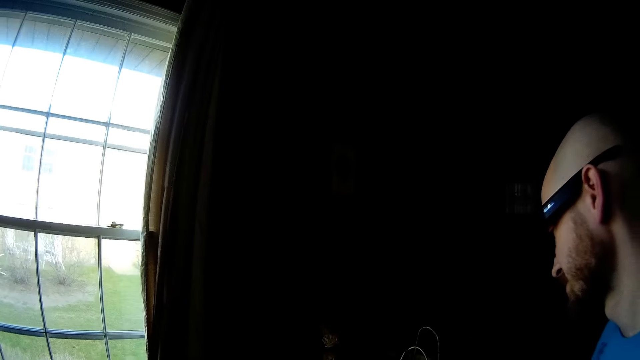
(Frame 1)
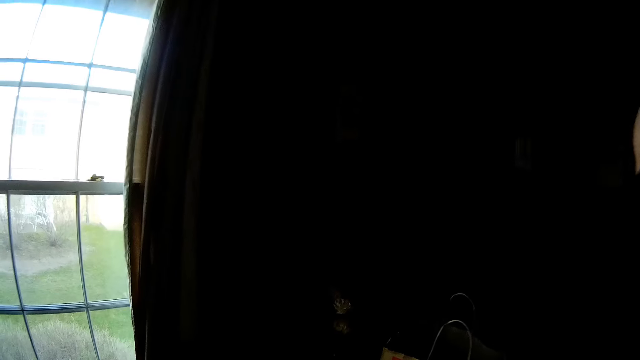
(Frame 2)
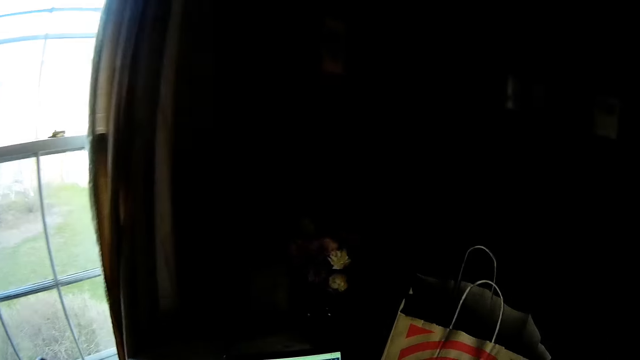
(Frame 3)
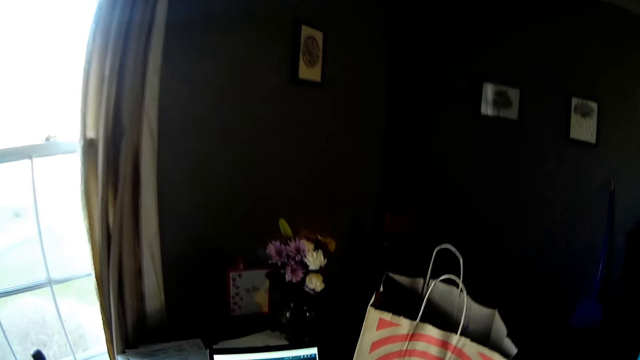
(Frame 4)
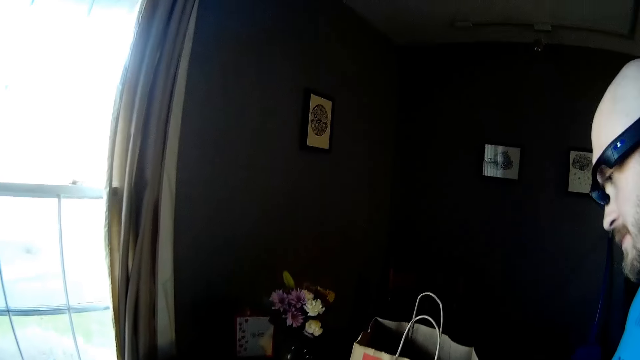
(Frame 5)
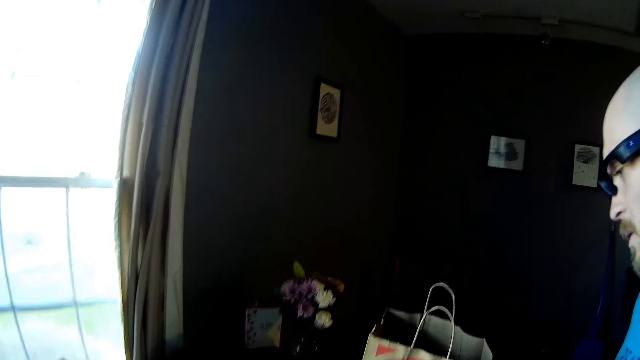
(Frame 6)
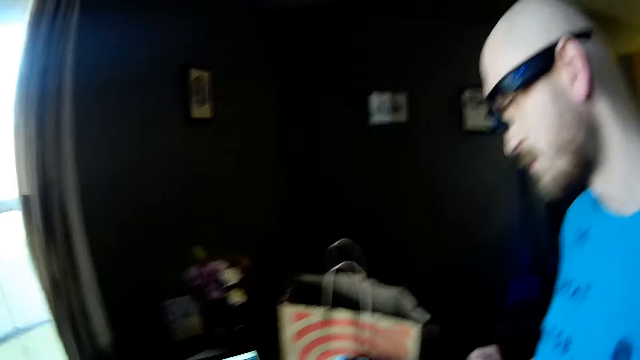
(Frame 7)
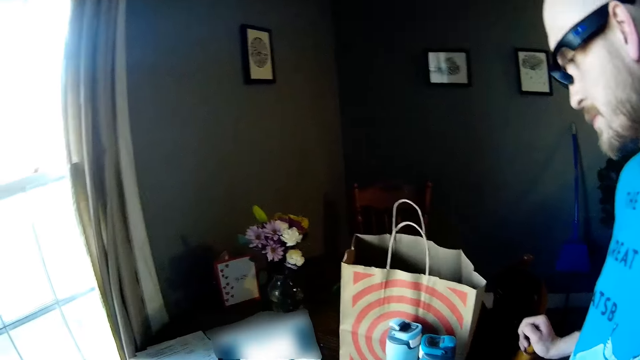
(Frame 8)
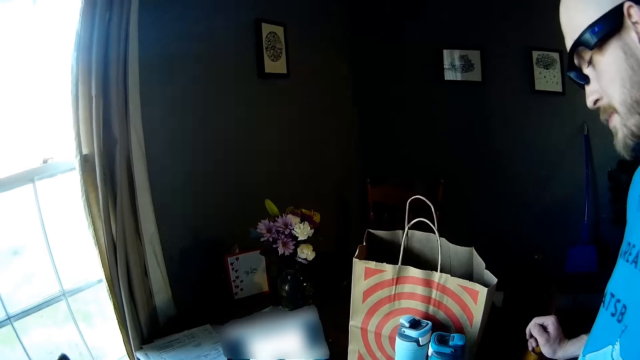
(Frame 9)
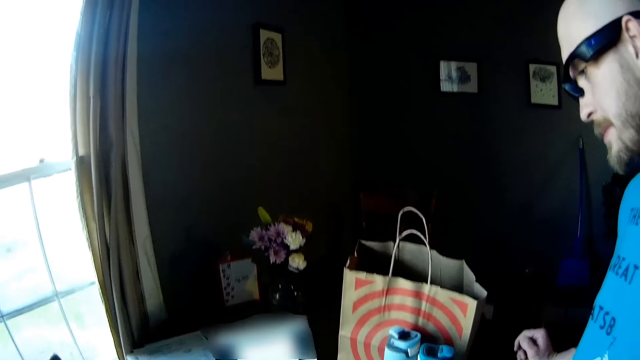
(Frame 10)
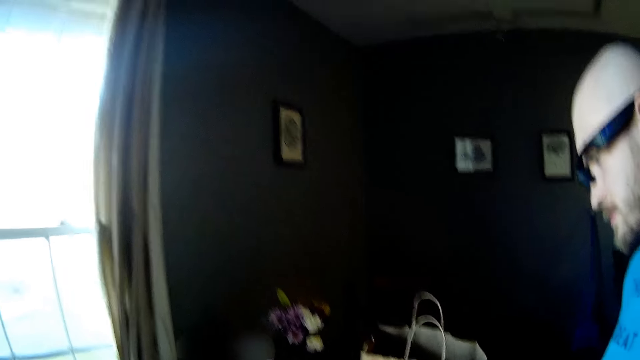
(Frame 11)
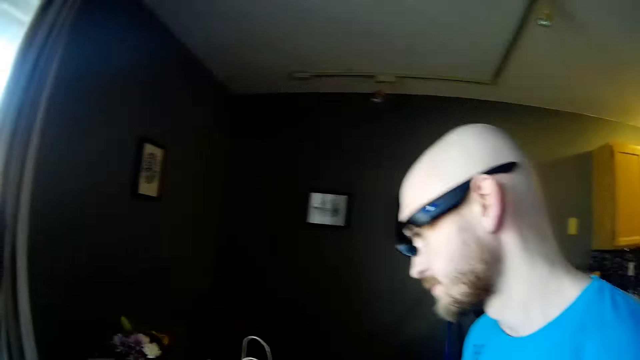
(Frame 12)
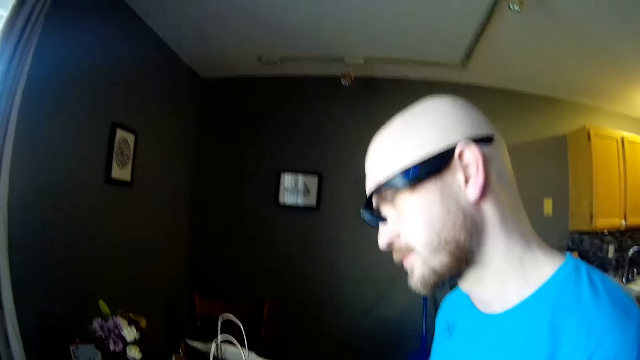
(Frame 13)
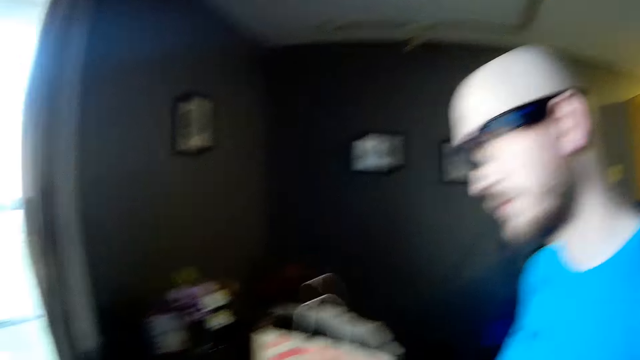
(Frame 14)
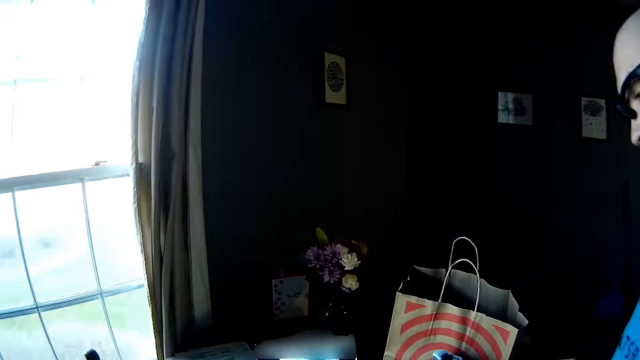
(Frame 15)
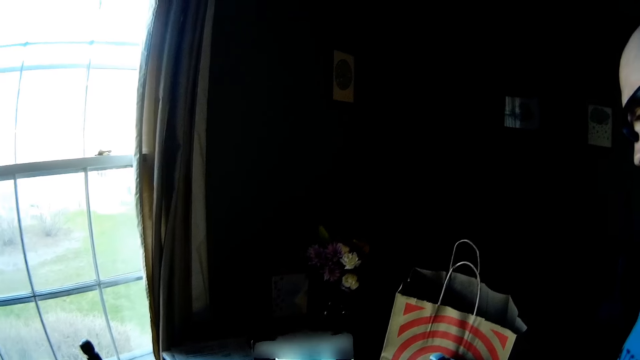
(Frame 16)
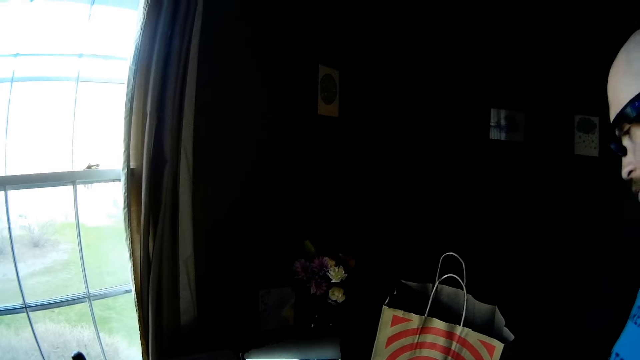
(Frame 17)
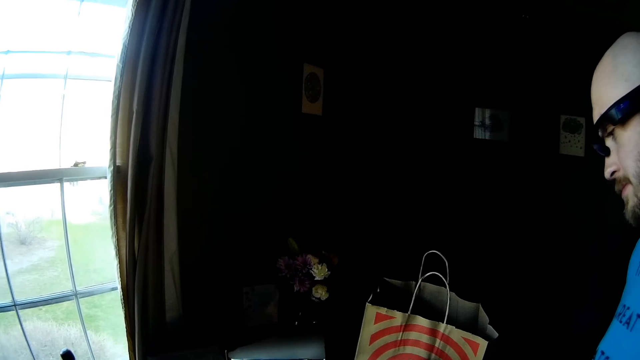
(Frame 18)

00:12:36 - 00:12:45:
The camera wearer talks to a man.

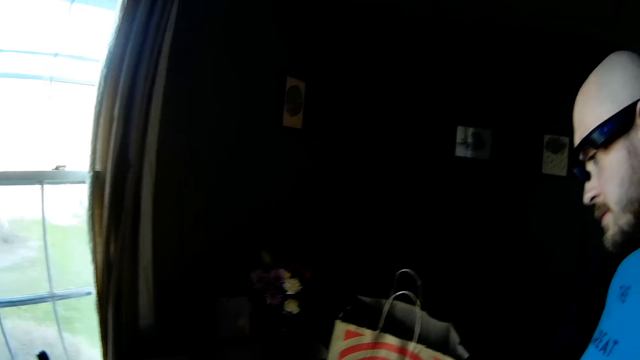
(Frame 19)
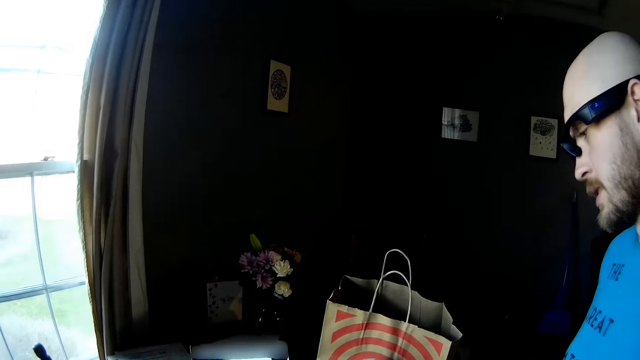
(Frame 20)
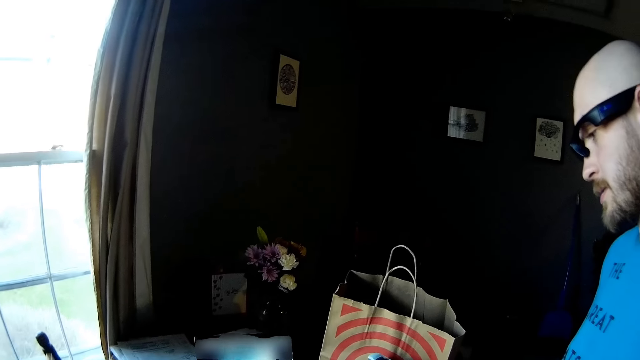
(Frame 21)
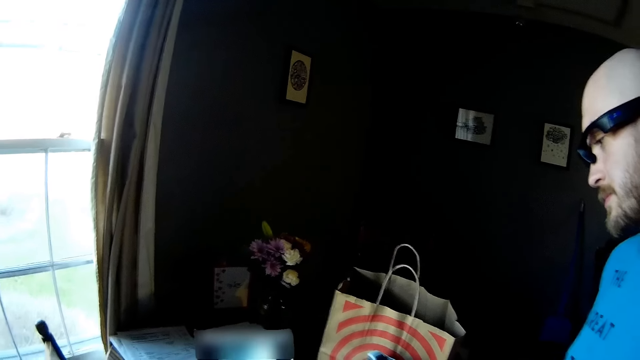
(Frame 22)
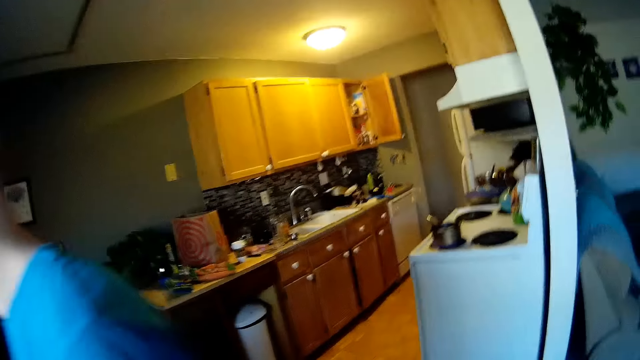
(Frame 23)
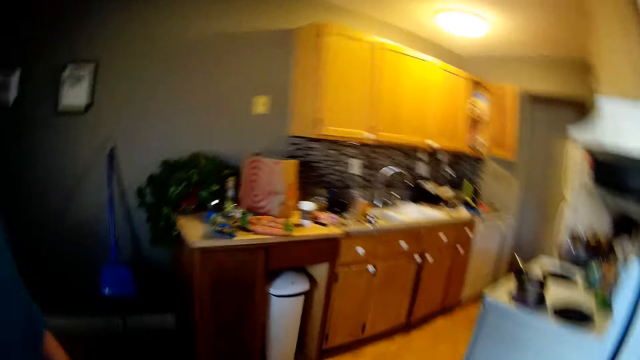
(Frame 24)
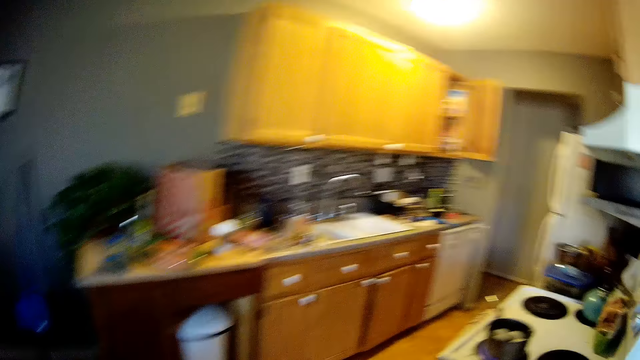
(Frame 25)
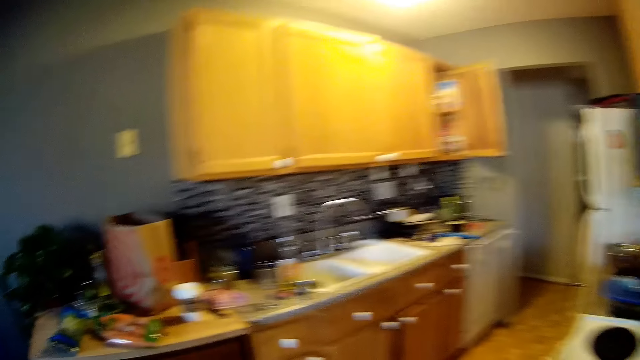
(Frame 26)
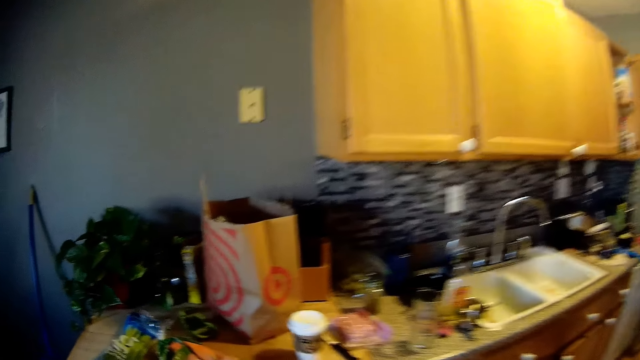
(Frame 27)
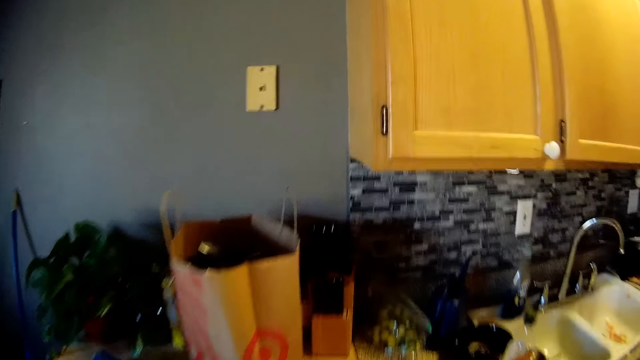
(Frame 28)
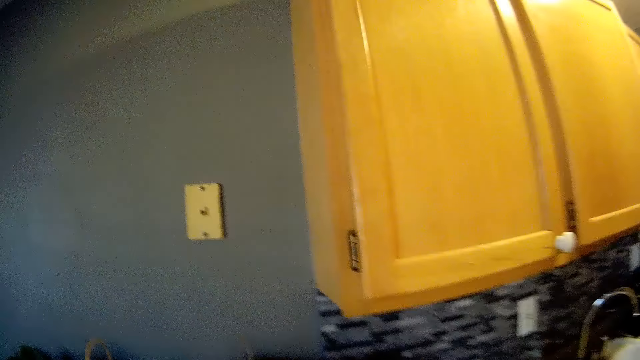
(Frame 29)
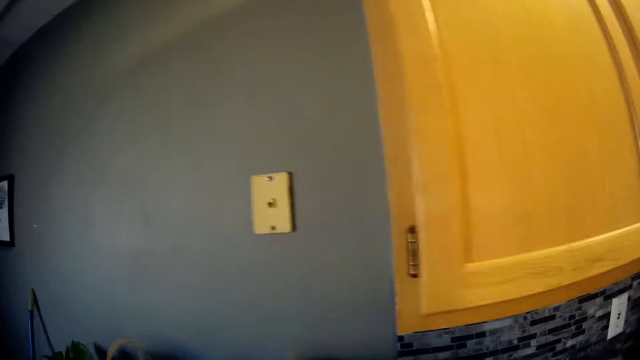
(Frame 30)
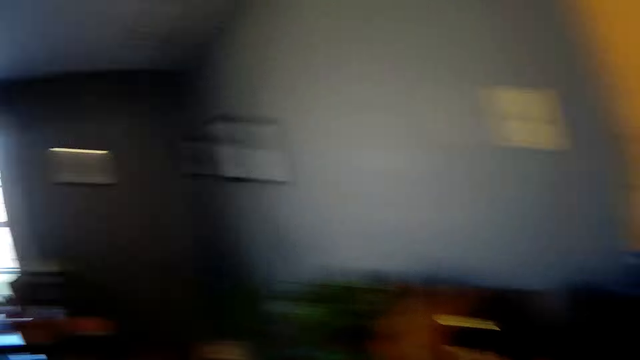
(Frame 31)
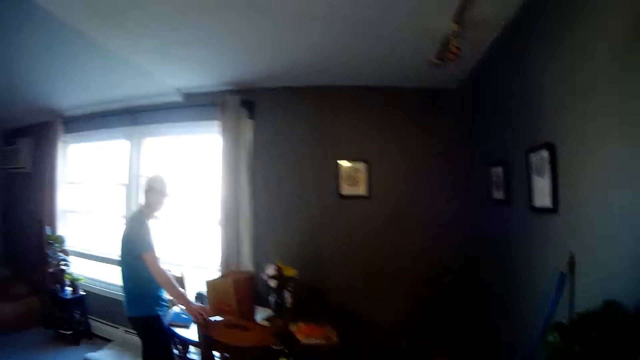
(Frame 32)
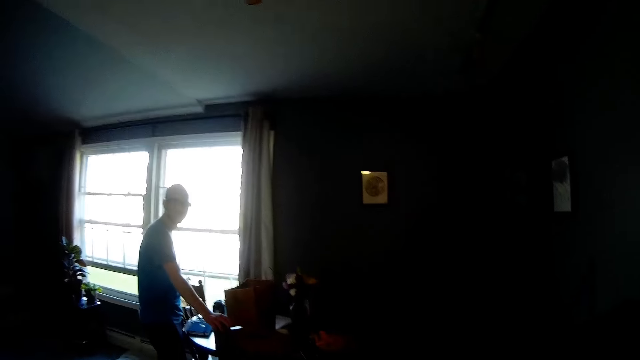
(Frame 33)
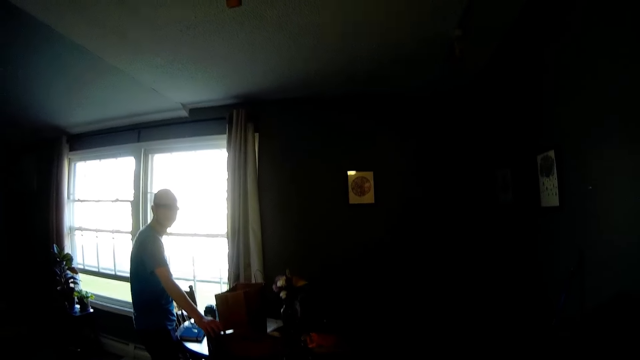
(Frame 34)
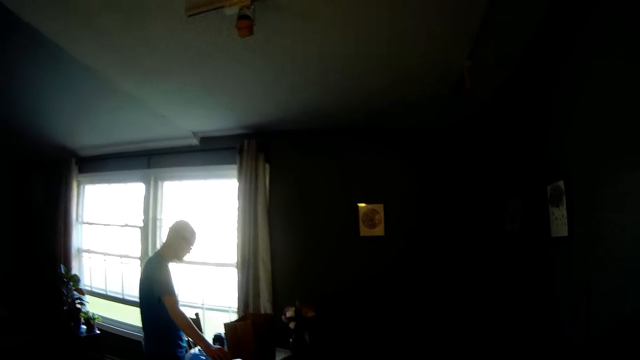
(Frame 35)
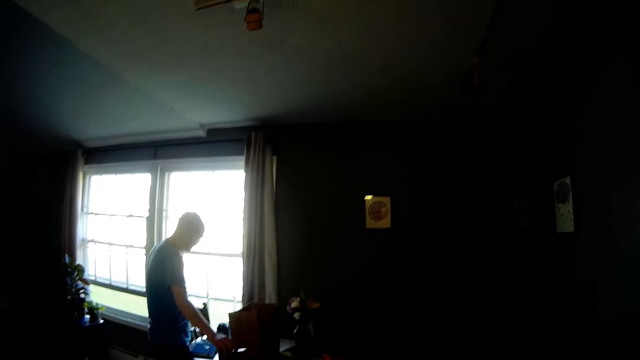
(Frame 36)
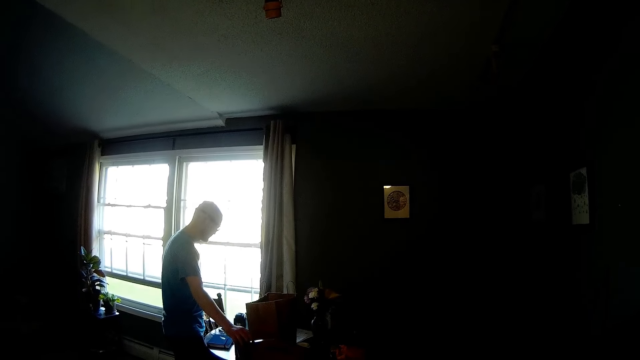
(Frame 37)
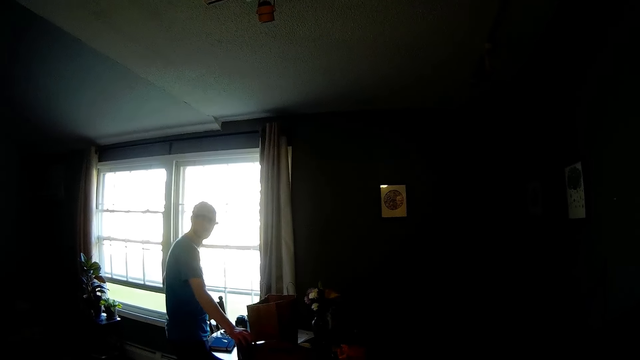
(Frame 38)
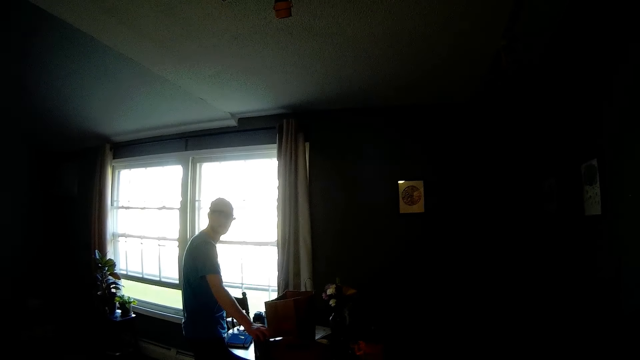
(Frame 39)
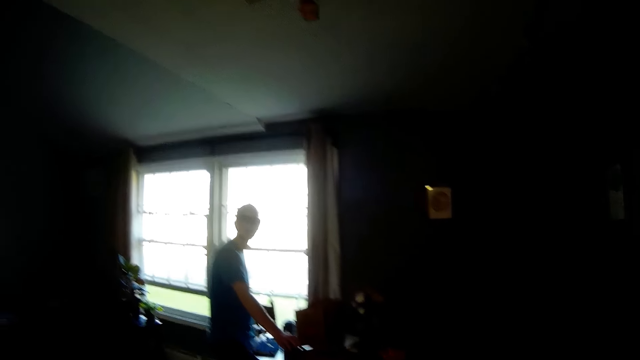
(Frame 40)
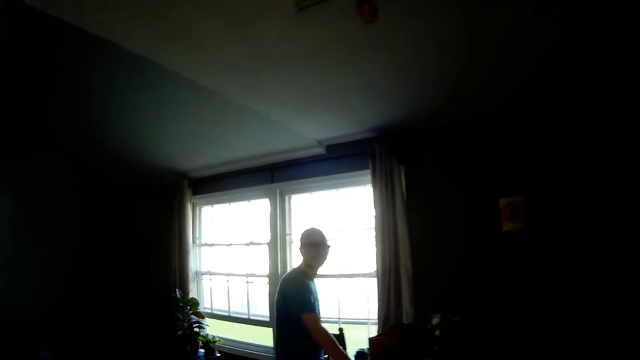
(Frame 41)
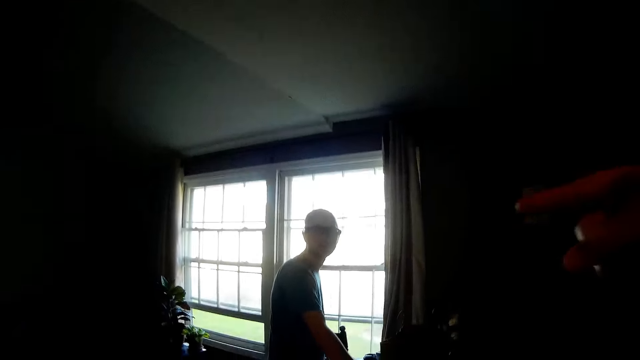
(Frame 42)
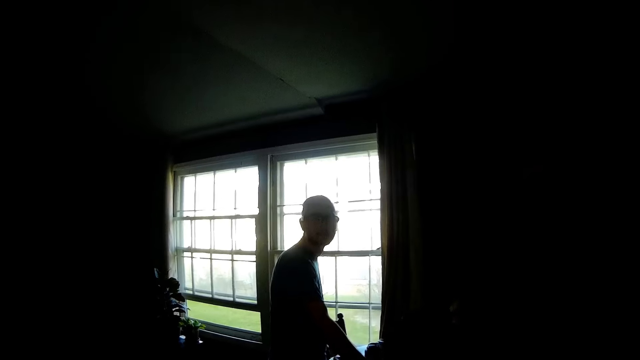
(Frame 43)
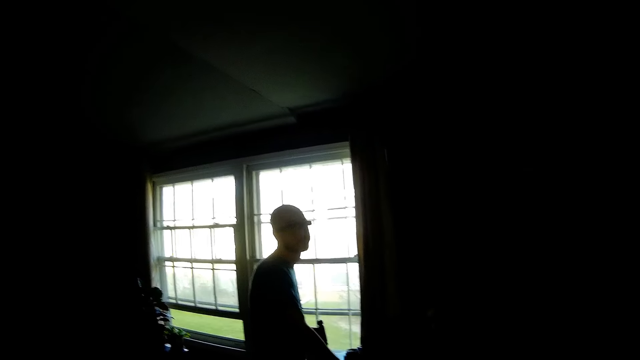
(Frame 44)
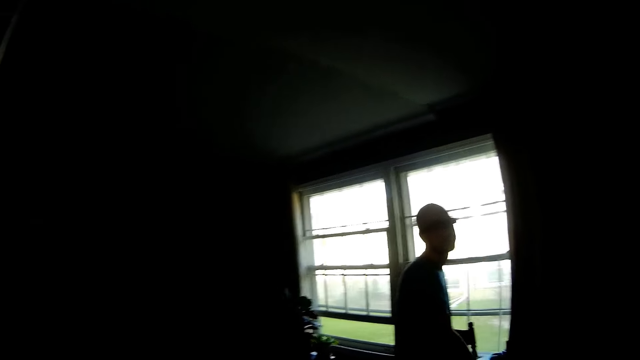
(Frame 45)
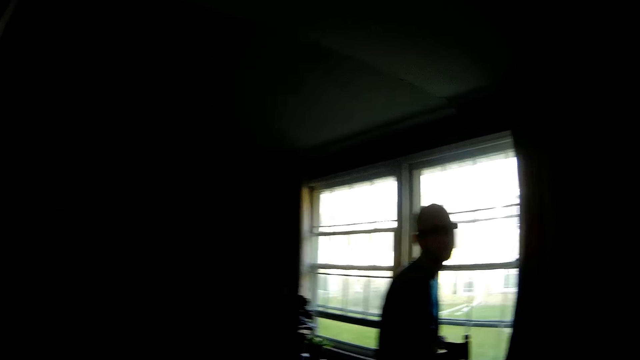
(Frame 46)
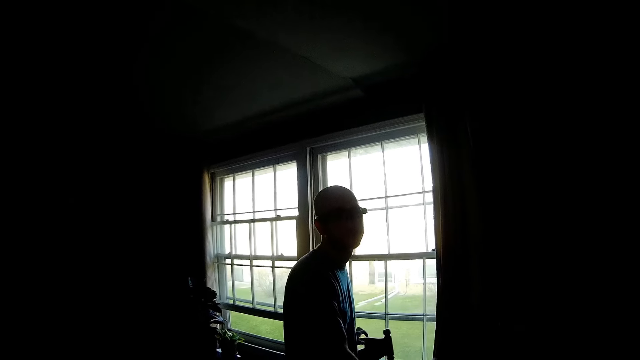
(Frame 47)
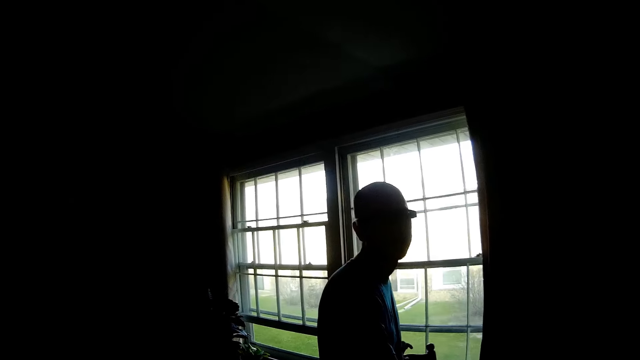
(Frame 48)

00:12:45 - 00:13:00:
The camera wearer looks around the house. She walks around the house. She looks around the house. She stares at a man. The man shakes a chair with his left hand. The camera wearer walks around the house. She gestures with her right hand.
